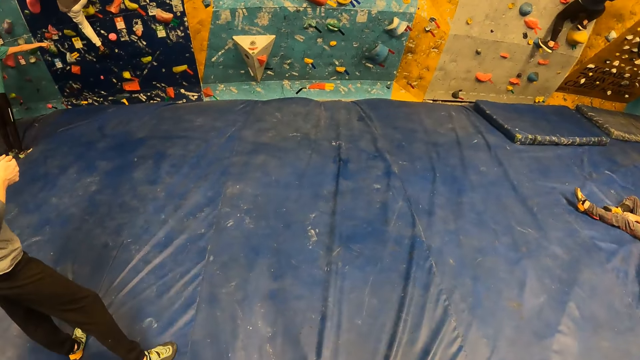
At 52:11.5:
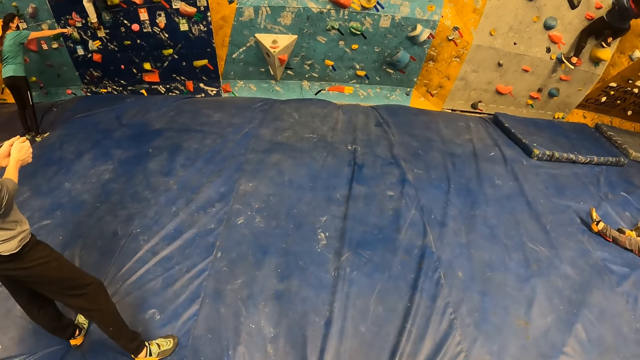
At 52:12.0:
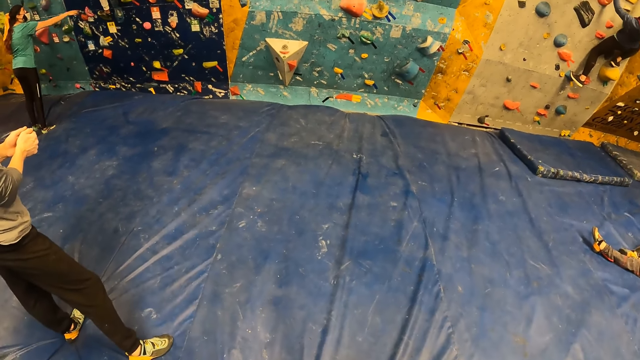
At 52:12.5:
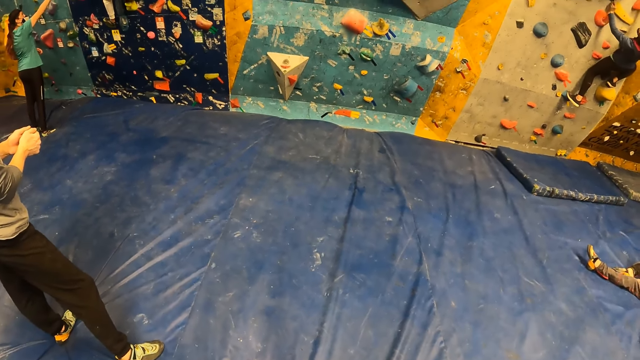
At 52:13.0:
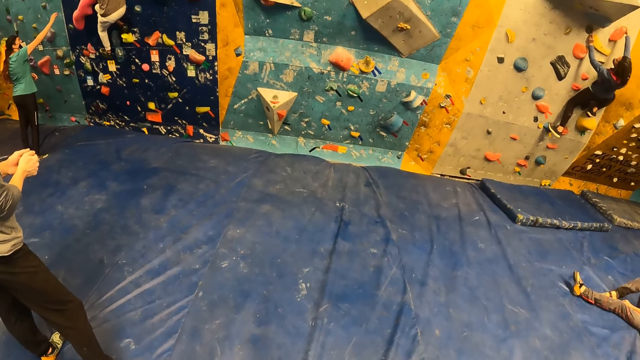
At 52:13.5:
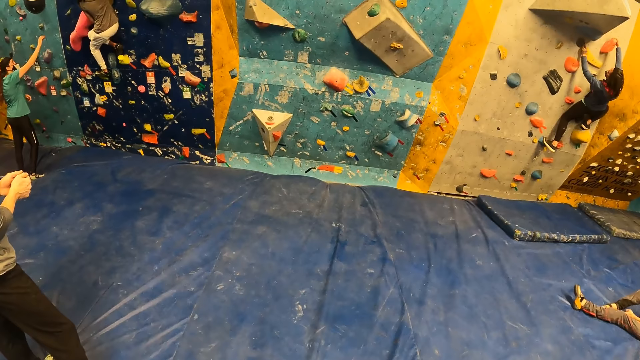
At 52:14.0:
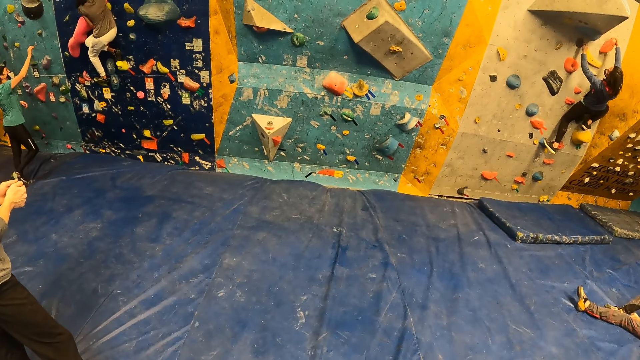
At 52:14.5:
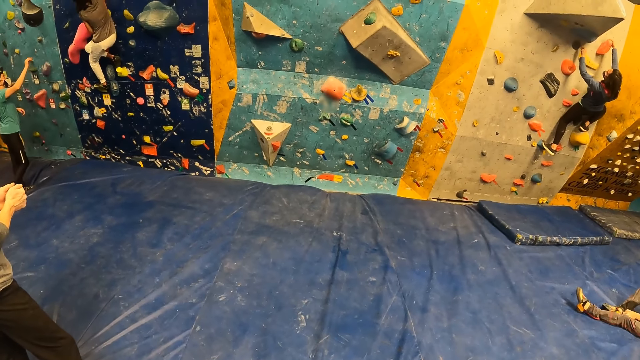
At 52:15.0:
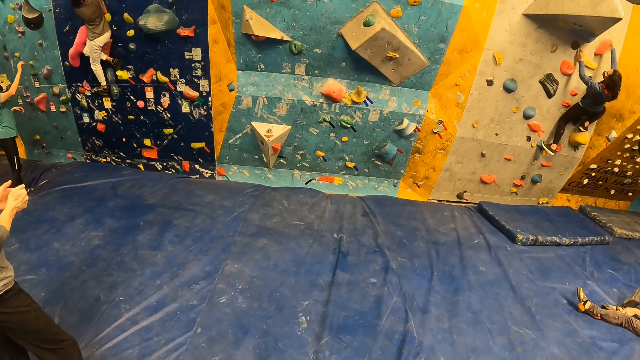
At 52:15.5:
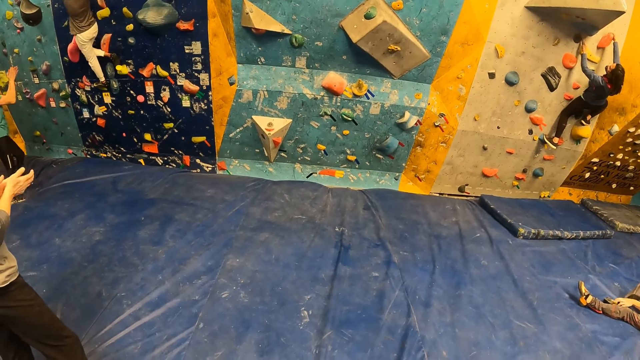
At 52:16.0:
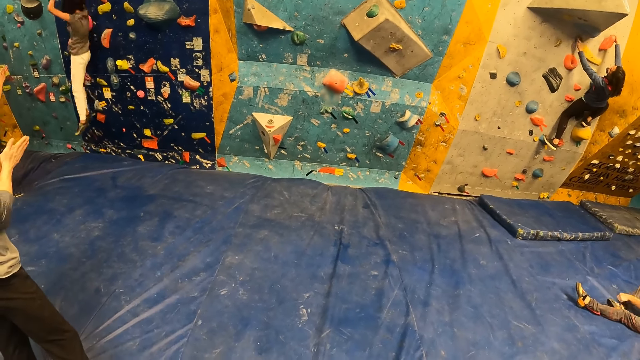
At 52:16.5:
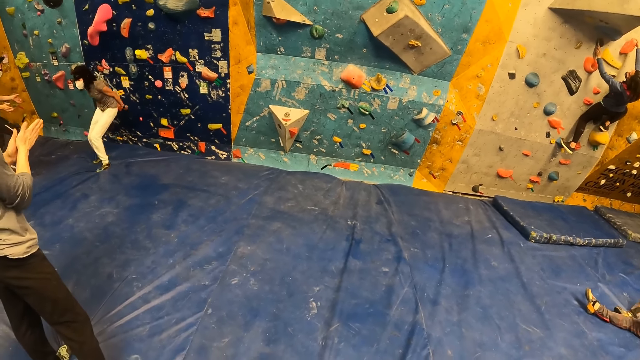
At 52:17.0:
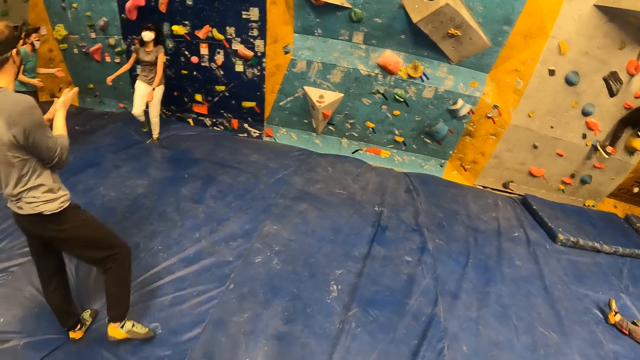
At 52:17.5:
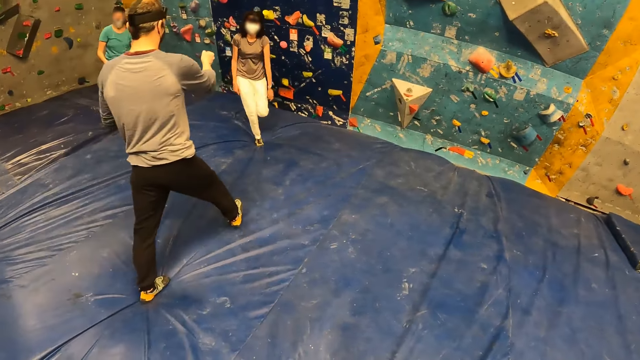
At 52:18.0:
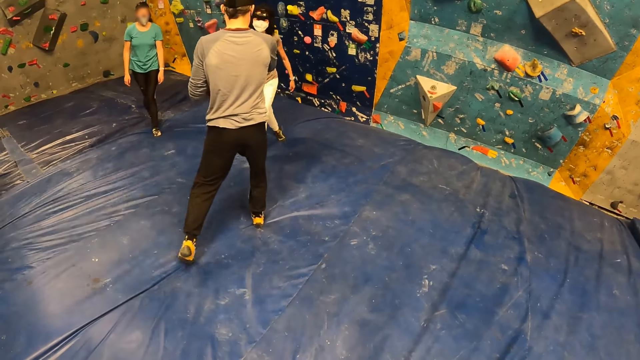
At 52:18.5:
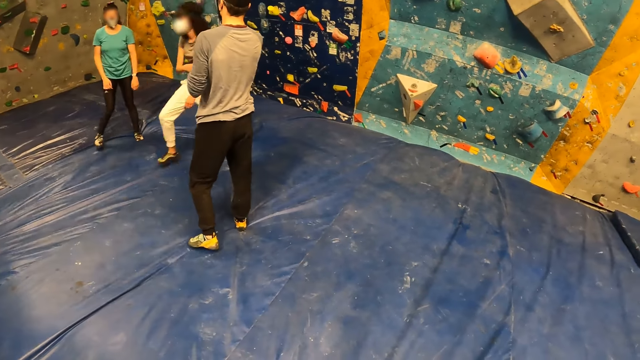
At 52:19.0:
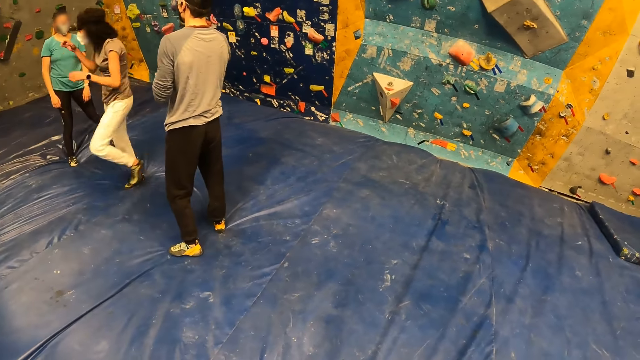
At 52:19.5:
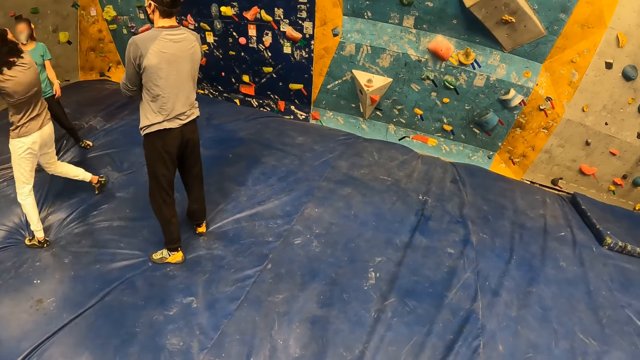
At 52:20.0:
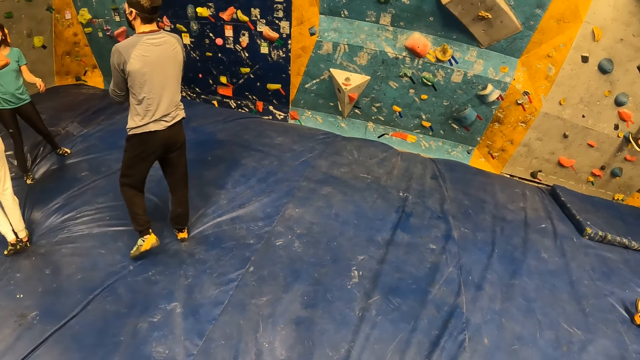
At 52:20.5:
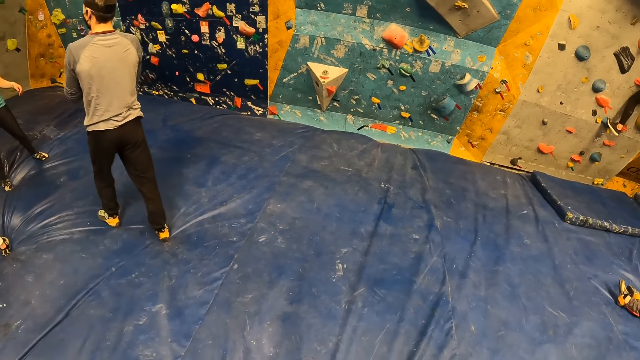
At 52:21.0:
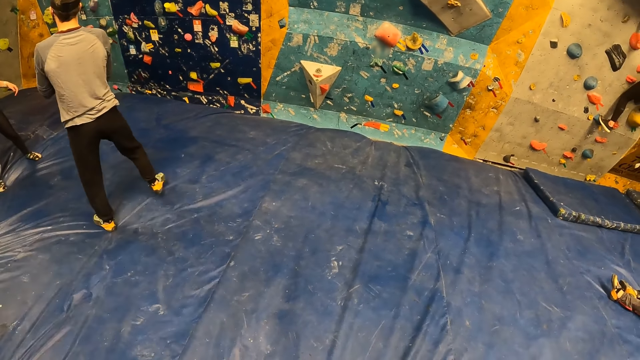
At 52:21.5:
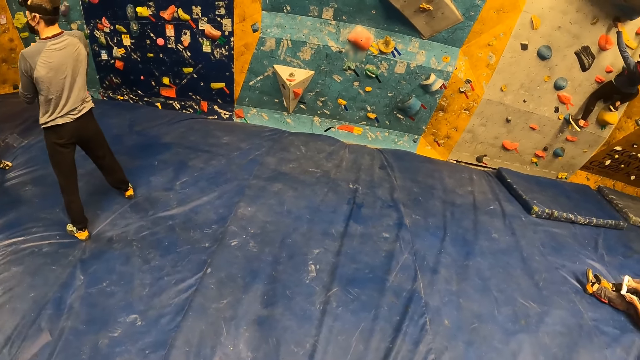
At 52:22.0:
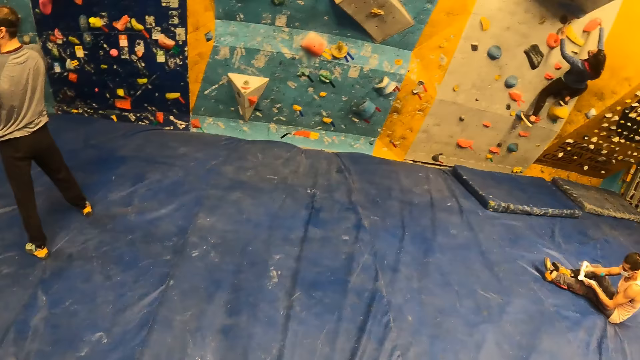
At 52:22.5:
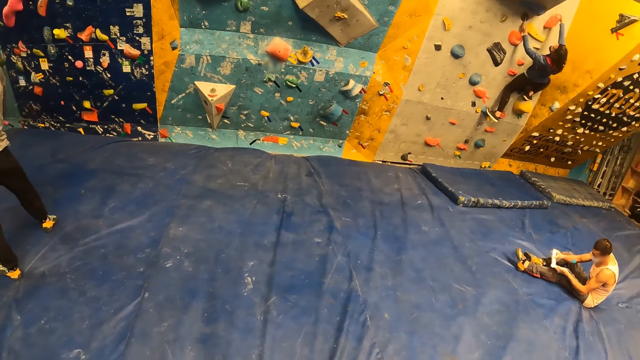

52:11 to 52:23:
A woman climbs the bouldering wall with both hands. The other woman falls from the bouldering wall.

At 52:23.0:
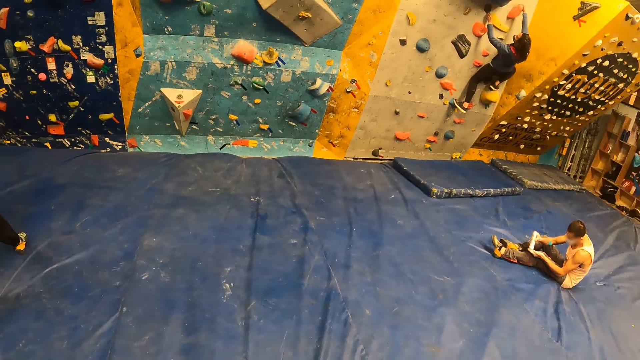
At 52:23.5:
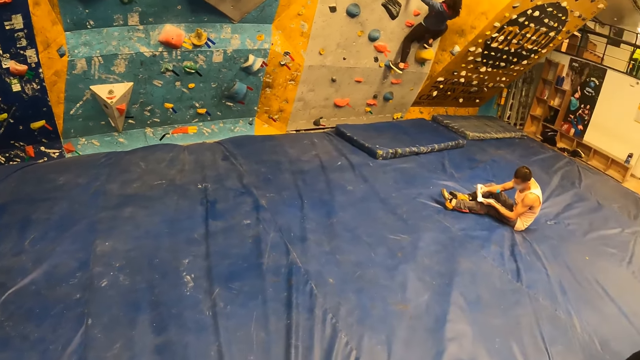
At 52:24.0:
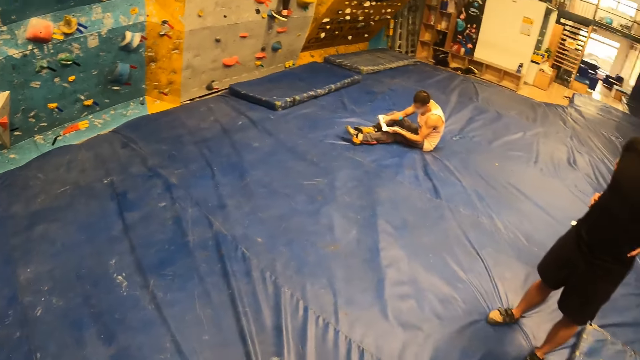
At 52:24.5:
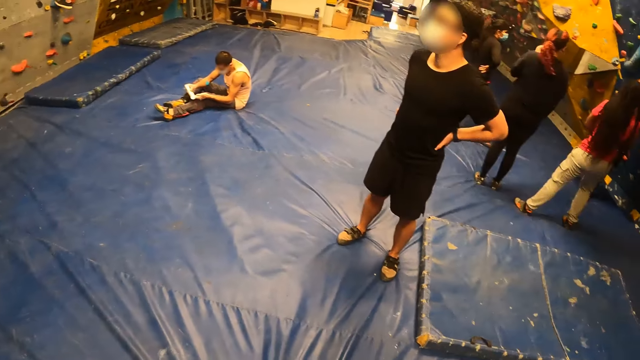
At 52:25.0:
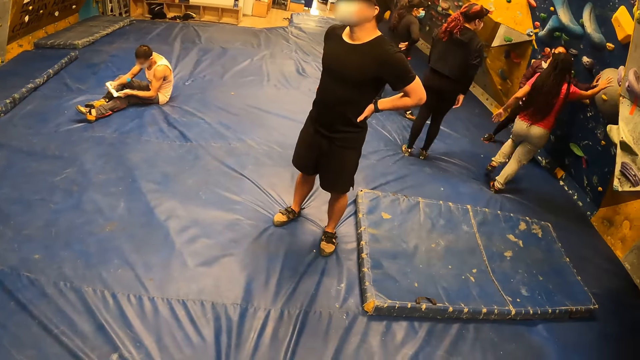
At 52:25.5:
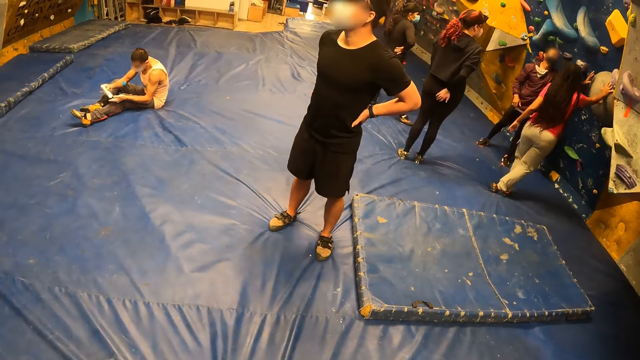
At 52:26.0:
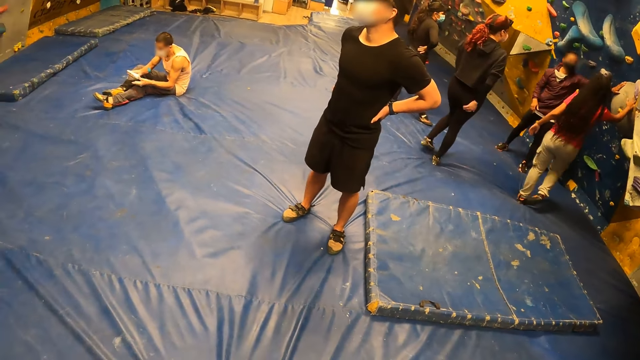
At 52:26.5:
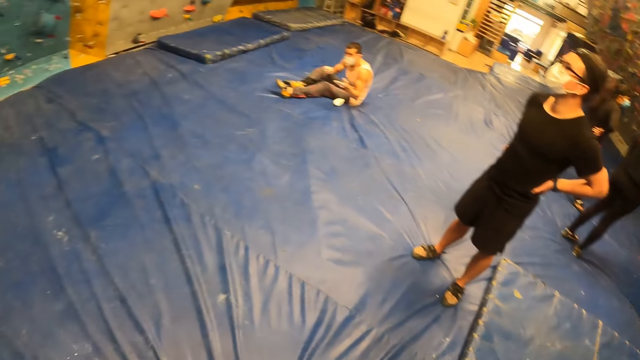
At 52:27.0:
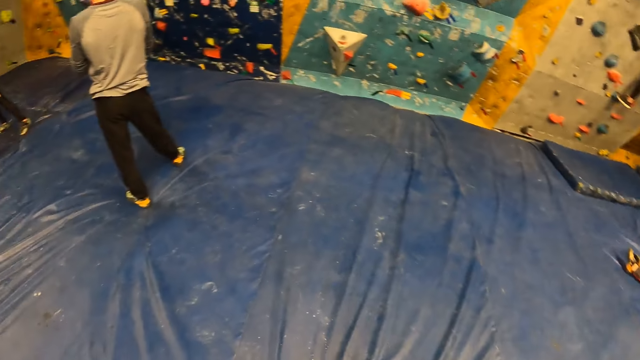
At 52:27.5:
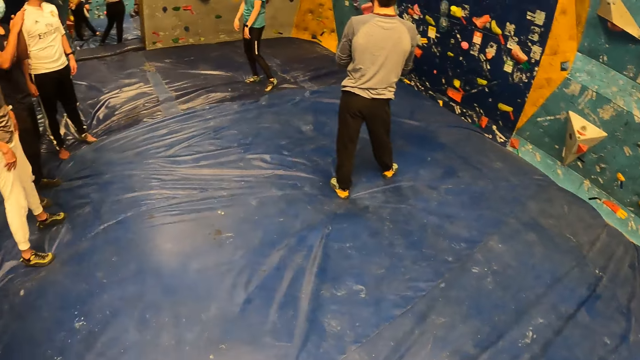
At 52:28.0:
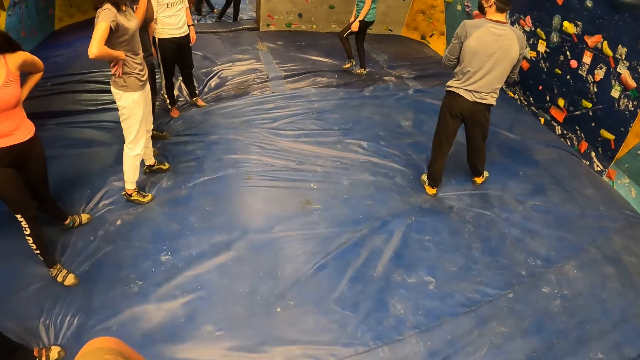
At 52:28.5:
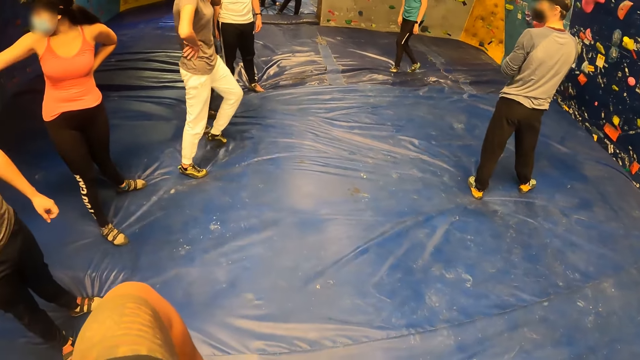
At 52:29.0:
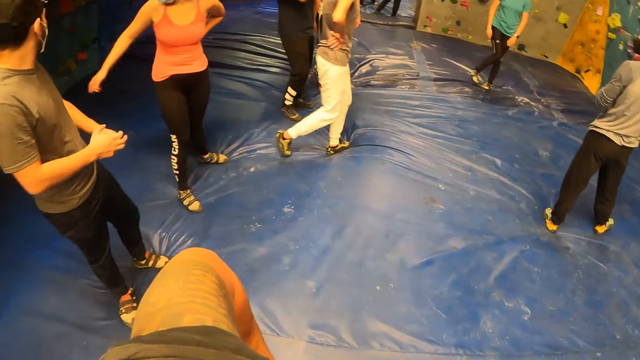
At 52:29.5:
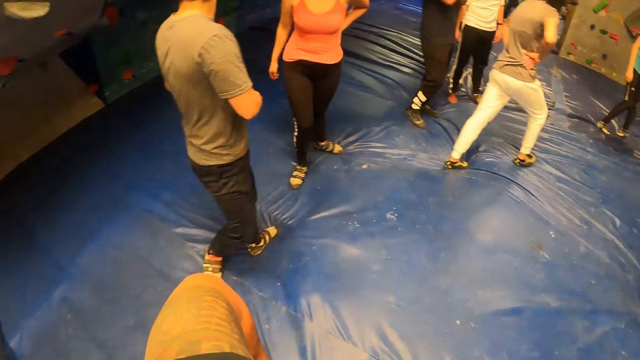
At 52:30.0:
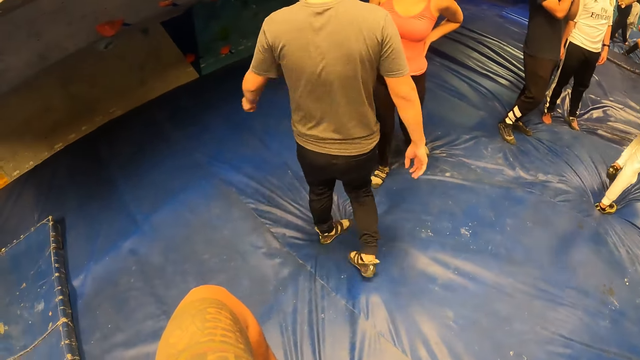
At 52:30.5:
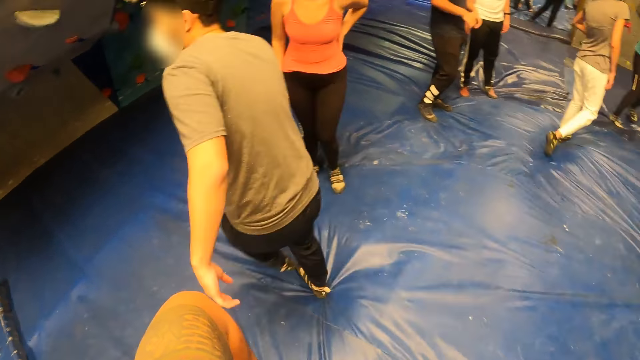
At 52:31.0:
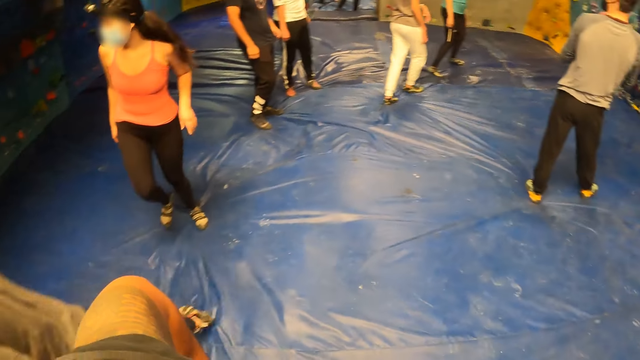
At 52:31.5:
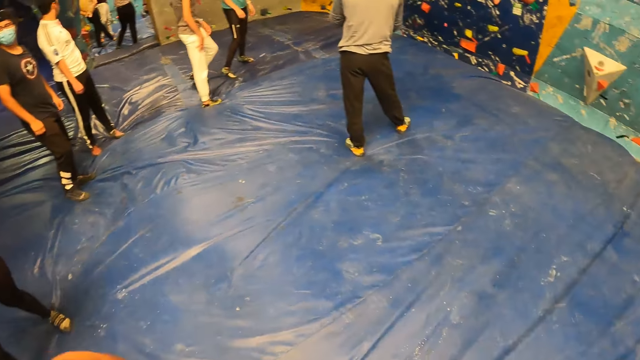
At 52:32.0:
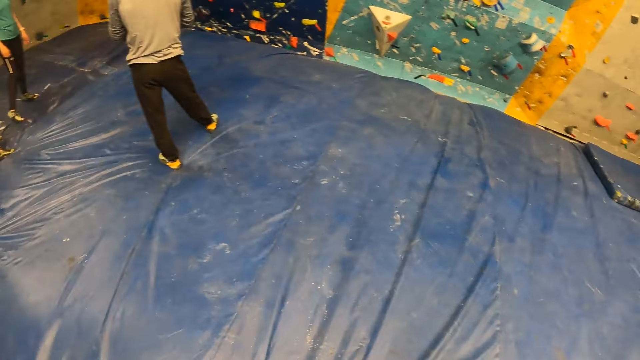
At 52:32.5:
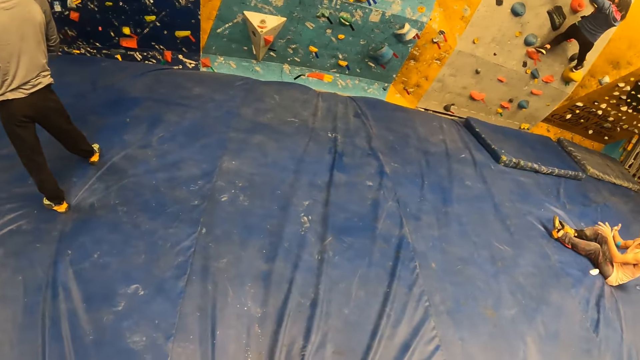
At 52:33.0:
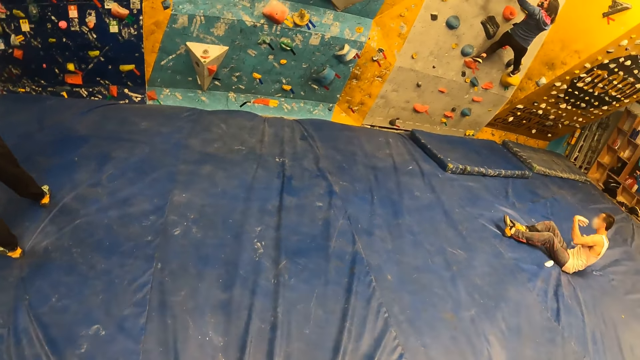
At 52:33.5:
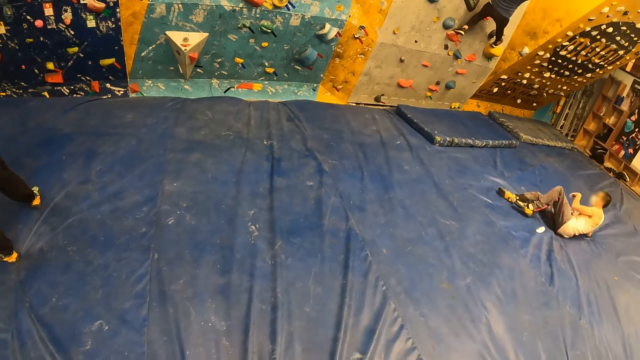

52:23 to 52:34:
The camera wearer turns back.
